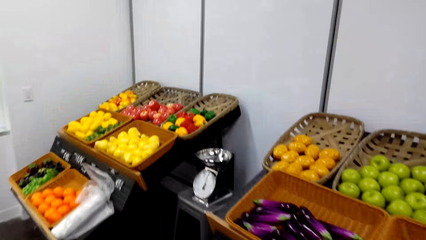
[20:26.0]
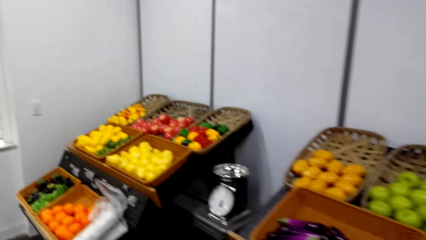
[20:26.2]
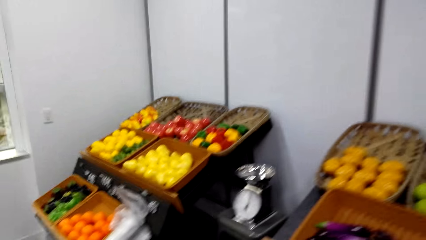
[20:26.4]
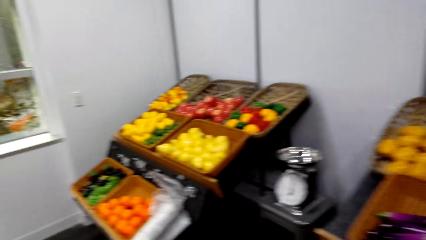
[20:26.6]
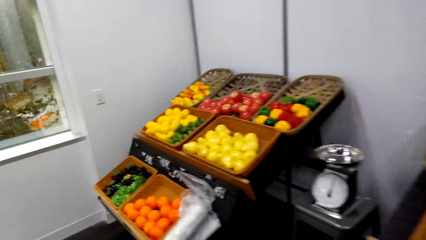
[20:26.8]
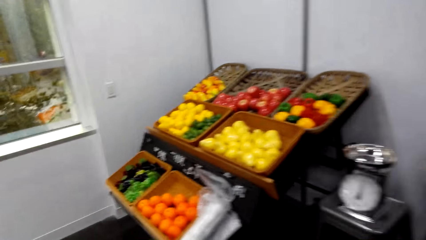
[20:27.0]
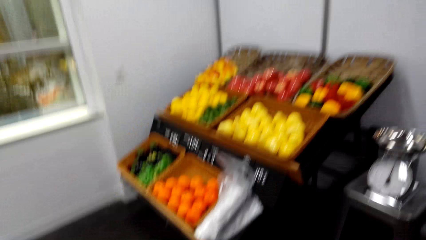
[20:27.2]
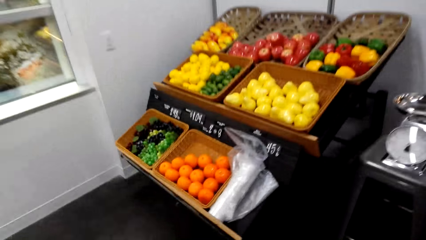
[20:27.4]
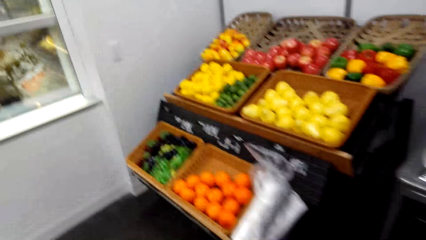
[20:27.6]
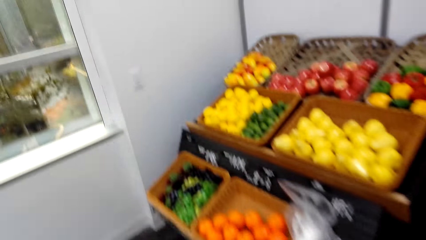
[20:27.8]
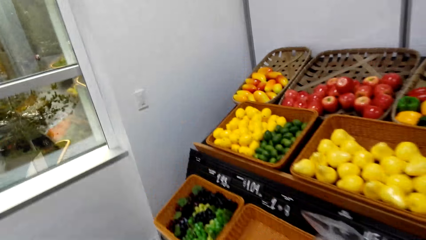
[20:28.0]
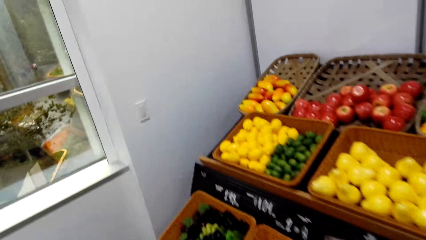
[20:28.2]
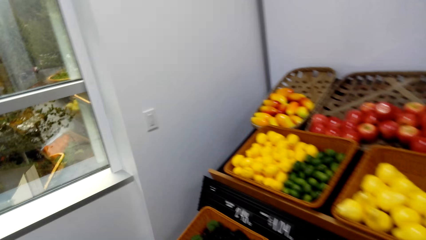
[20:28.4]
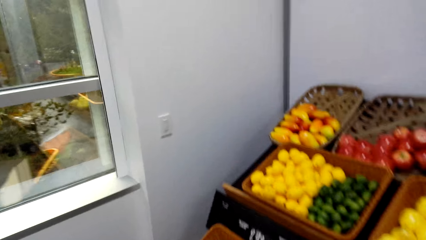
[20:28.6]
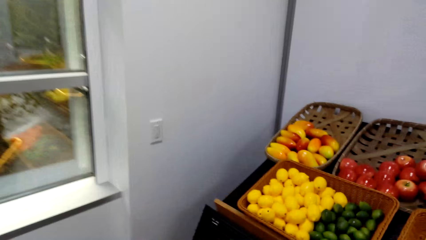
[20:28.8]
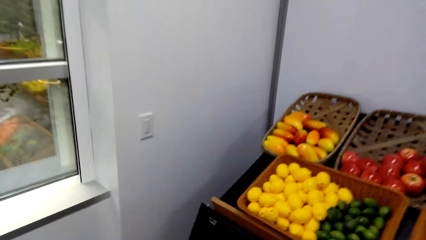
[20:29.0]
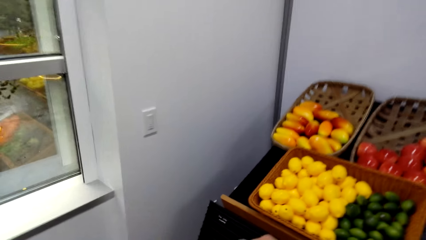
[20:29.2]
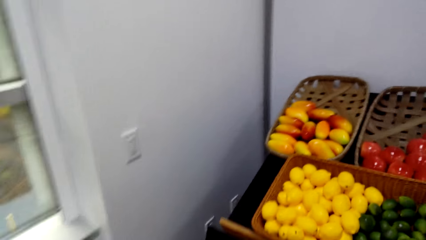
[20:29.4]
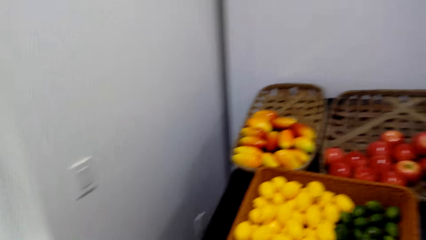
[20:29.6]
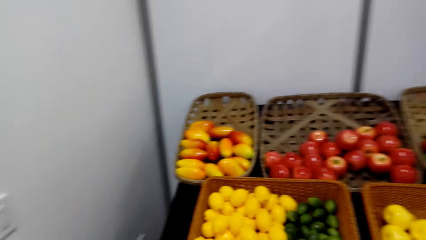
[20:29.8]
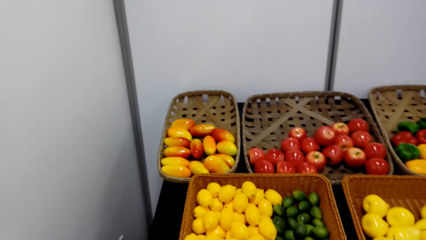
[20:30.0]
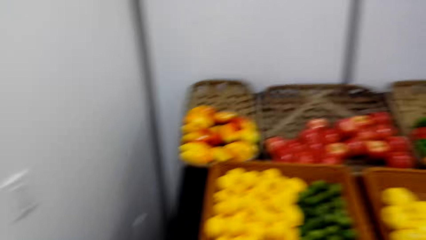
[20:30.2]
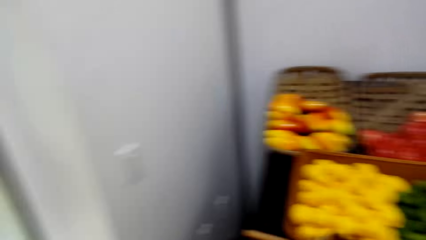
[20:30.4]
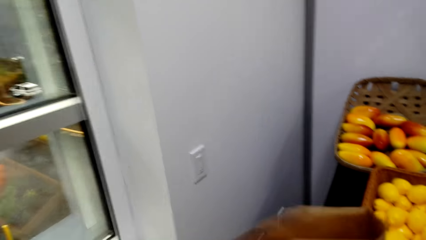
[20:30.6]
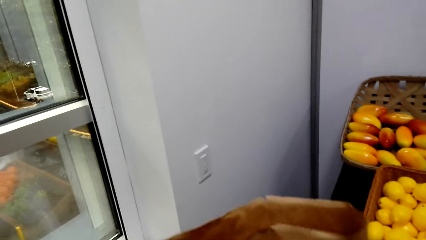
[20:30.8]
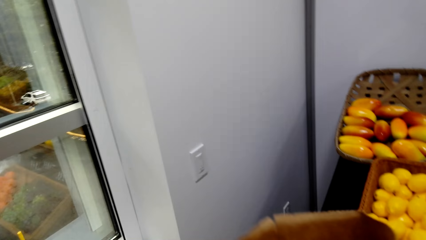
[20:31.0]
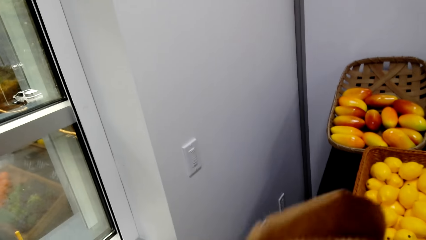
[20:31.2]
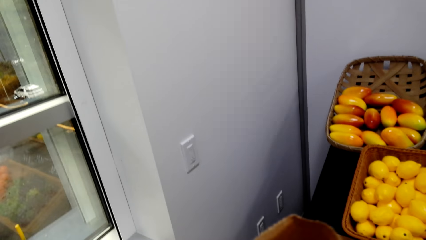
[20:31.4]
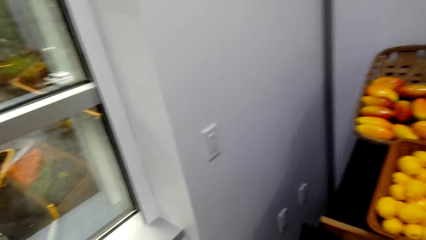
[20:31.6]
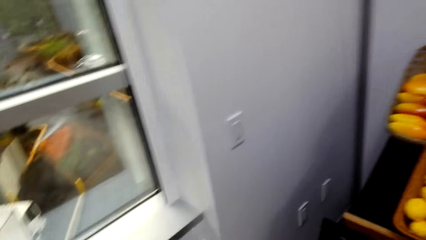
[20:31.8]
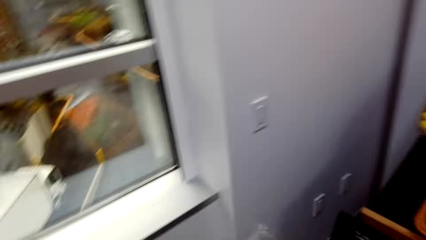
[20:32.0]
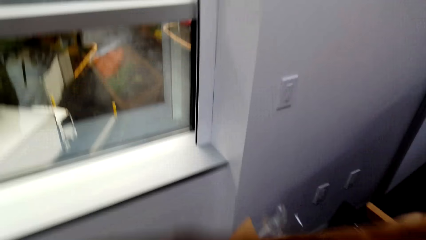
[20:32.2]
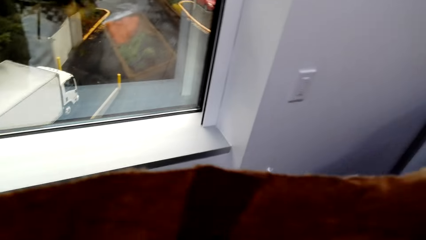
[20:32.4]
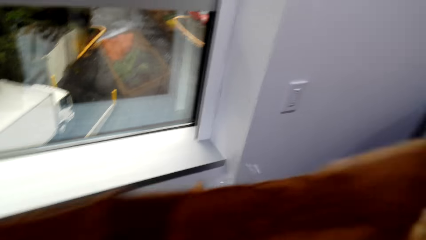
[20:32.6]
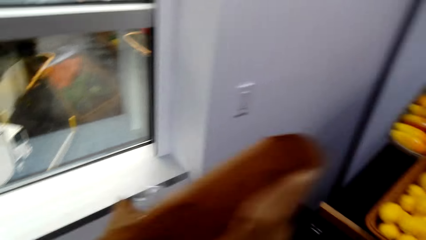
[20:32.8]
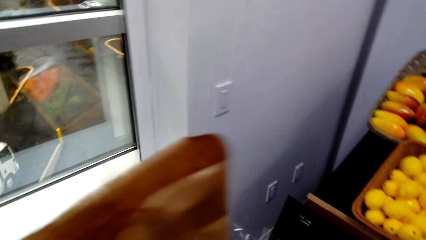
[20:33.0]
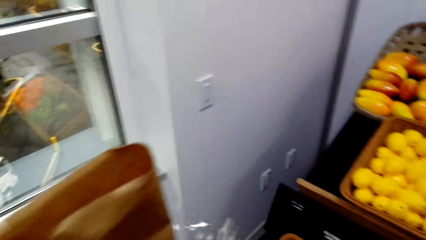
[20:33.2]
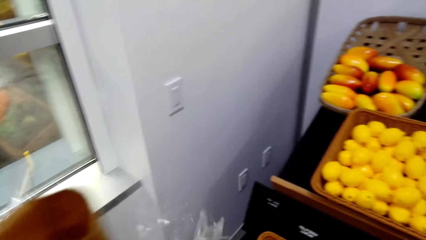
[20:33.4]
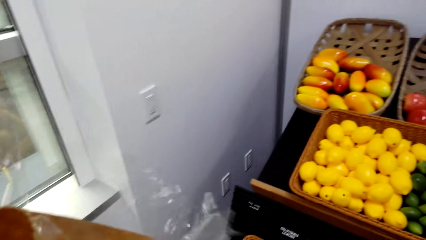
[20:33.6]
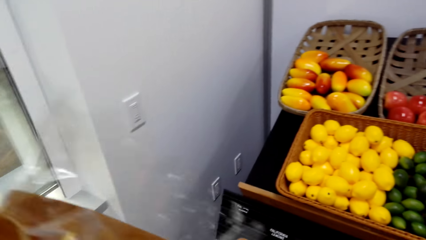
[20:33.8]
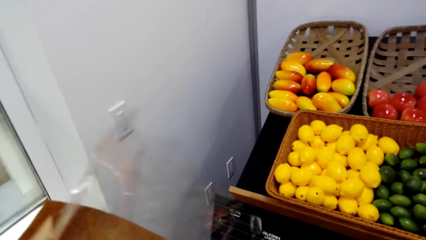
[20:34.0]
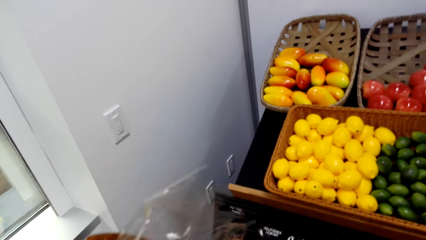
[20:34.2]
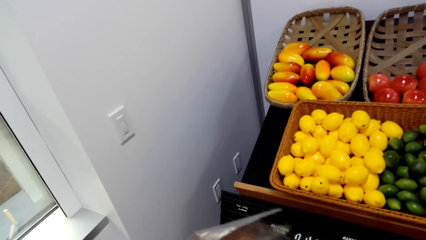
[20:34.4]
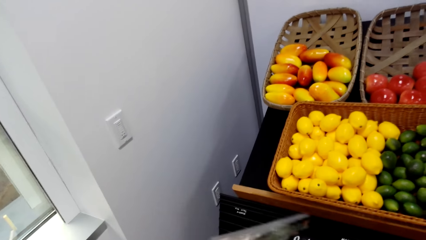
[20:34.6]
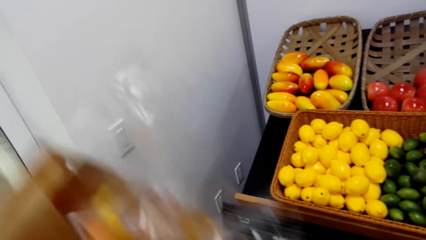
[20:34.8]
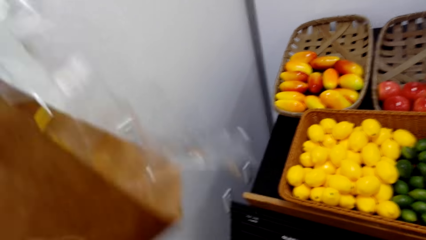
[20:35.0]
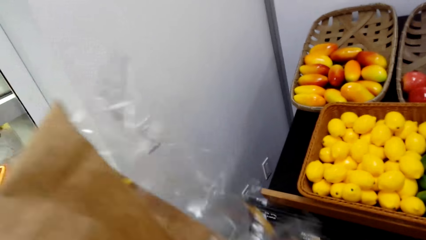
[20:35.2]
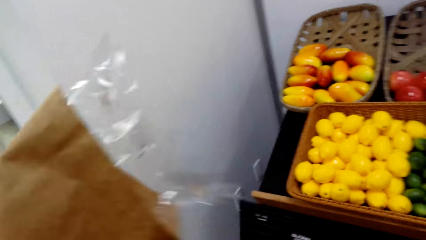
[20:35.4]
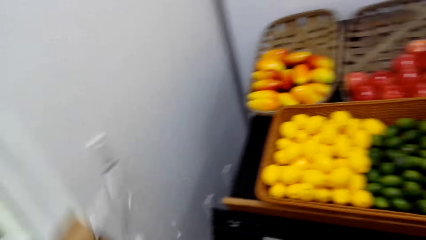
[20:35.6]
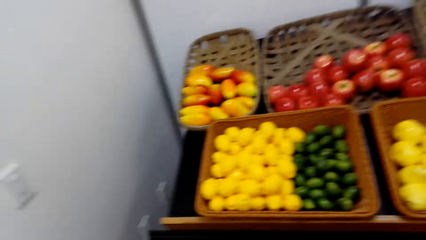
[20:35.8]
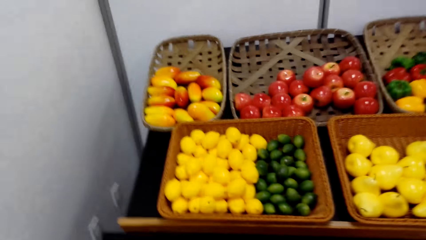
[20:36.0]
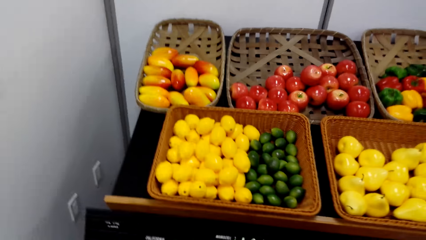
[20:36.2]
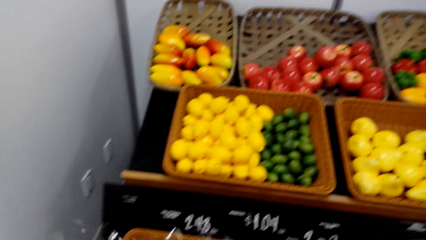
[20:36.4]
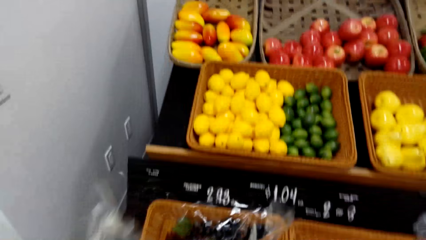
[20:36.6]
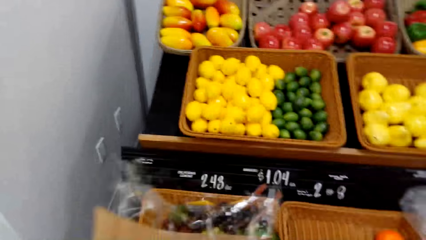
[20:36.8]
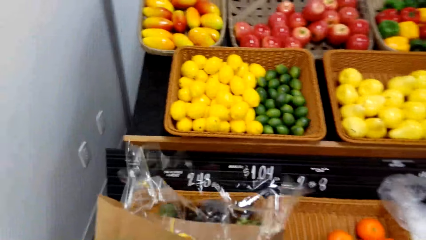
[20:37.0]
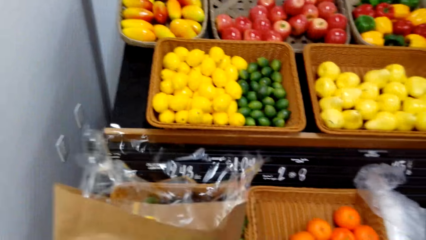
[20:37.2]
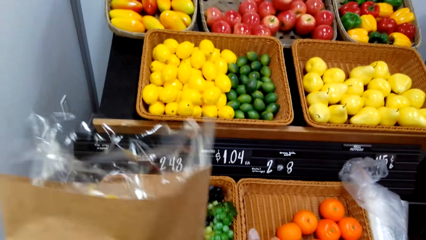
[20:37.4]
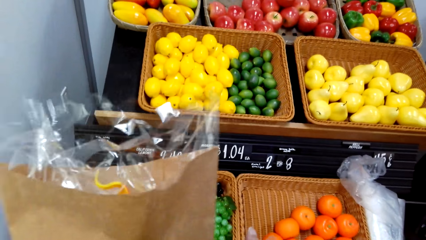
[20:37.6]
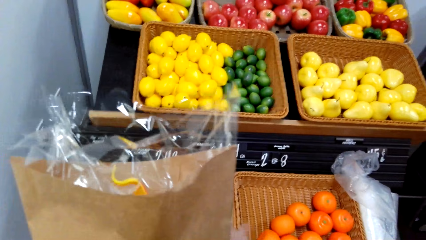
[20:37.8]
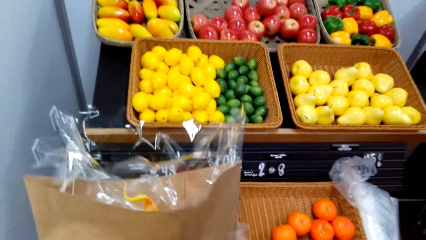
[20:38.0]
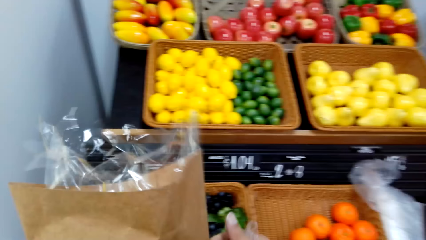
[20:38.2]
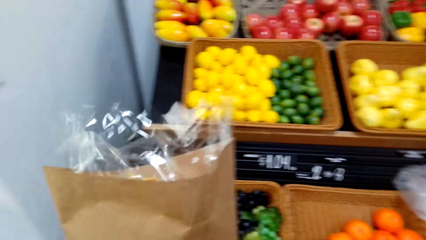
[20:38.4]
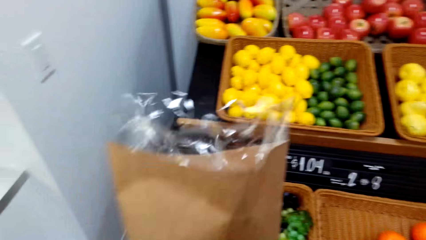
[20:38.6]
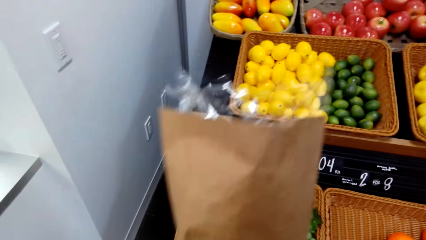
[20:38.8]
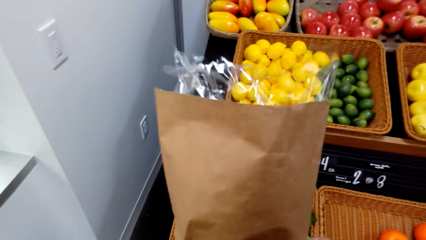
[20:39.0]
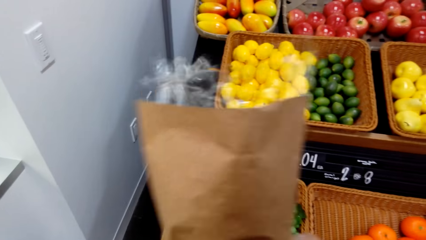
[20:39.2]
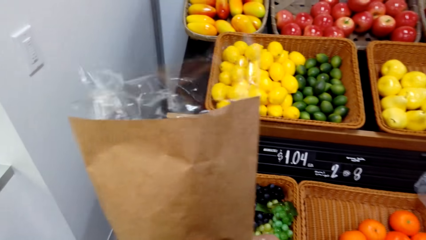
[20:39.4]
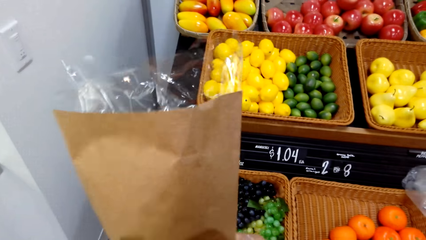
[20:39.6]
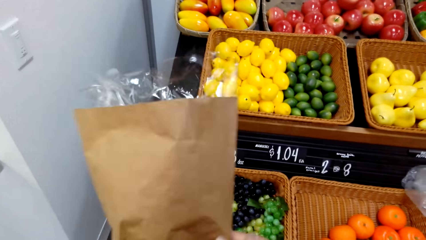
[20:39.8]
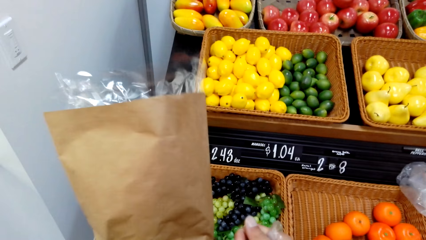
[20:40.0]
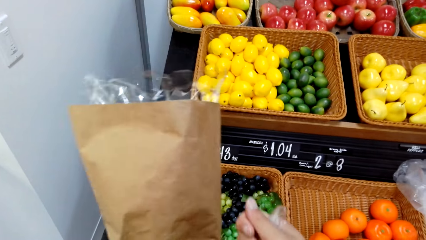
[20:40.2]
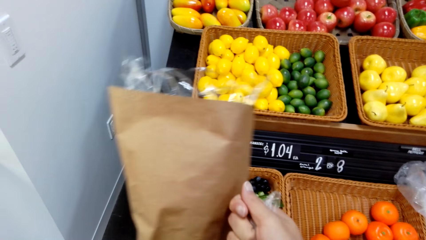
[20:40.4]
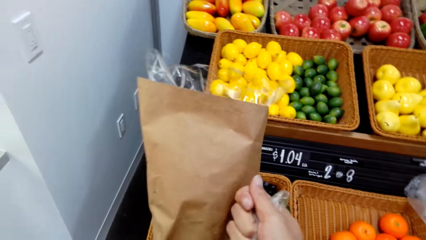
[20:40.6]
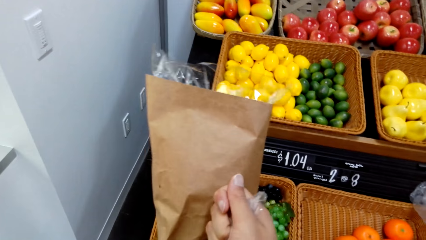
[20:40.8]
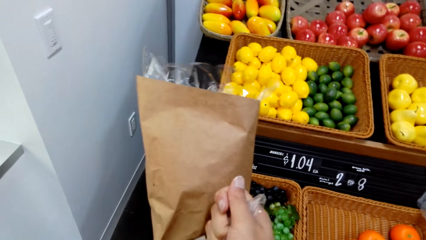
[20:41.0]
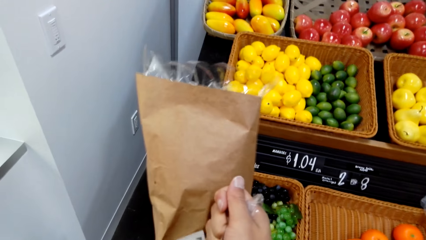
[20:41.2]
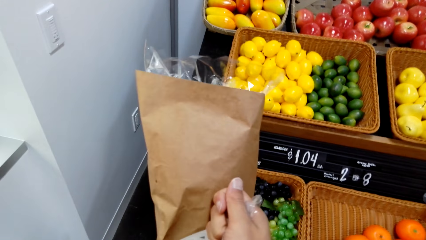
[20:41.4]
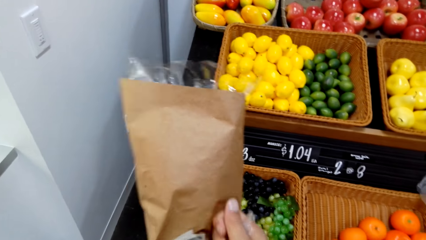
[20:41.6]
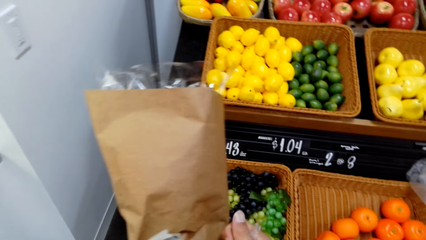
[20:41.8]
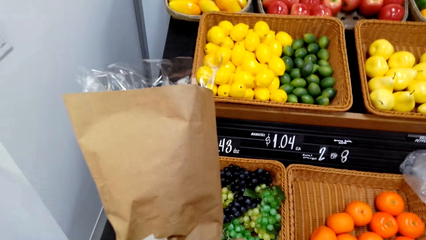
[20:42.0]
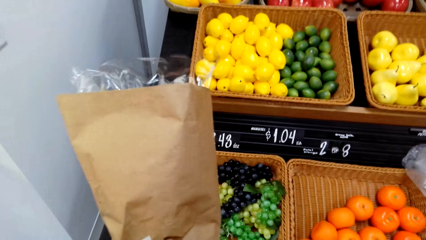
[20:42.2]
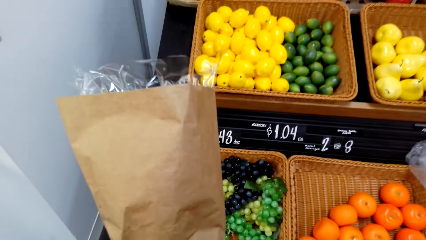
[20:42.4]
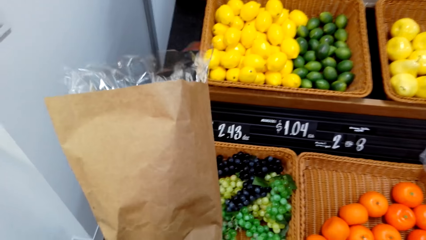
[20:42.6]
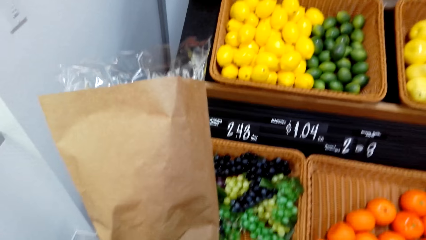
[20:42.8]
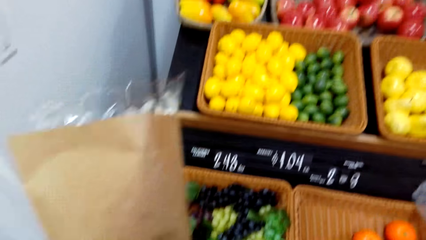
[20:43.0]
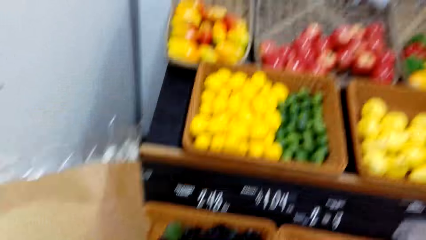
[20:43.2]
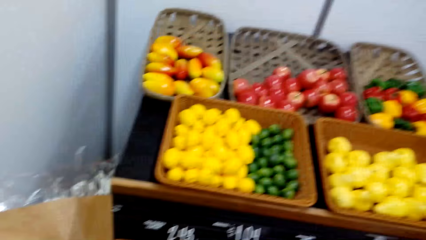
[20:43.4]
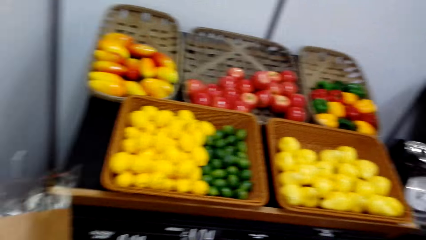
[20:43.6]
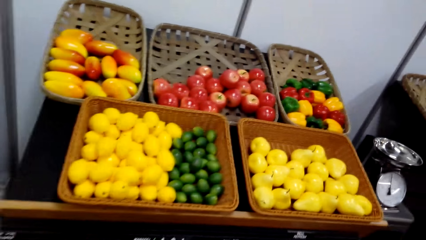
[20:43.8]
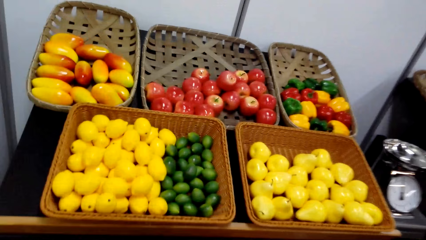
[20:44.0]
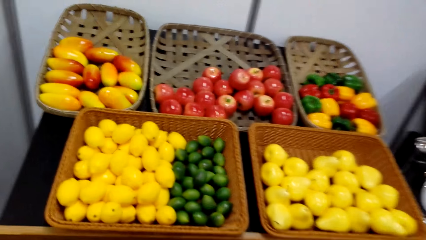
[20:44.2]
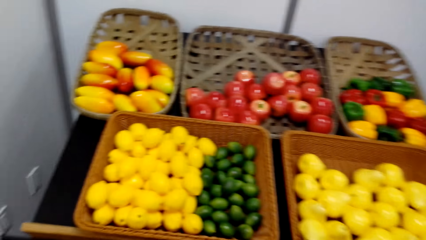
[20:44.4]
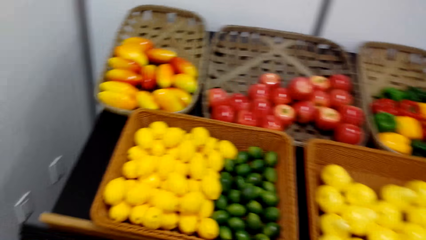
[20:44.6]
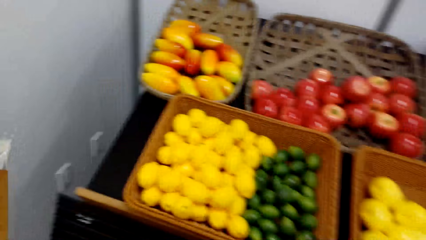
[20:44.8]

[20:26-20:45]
The camera wearer walks a few steps. They move the packet. They hold an envelope.
